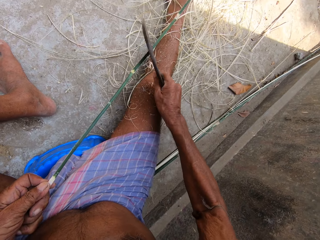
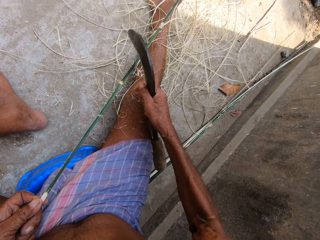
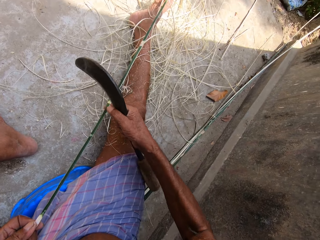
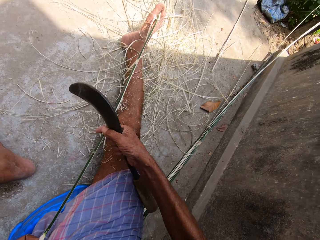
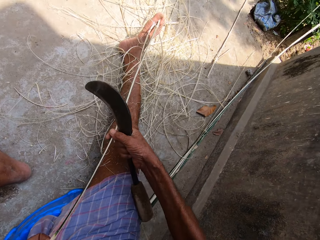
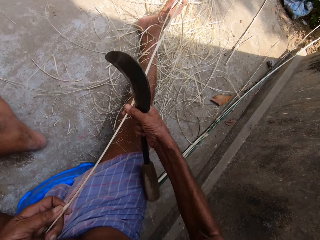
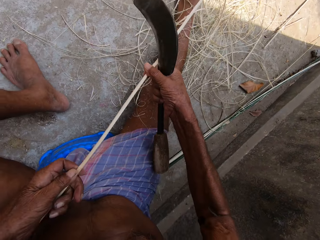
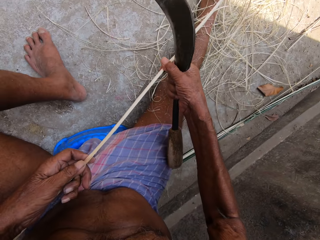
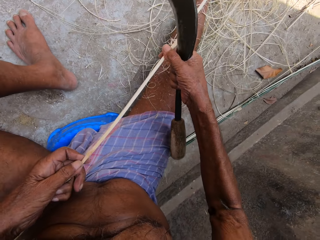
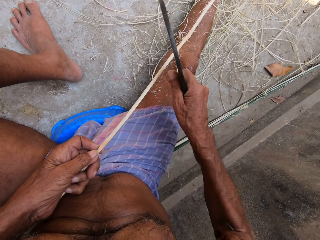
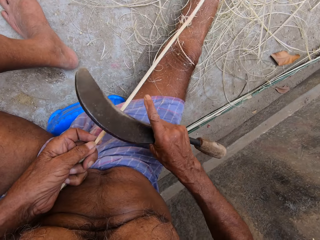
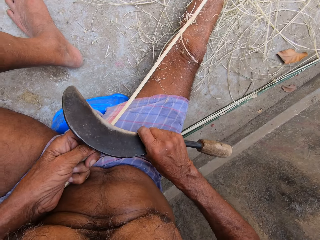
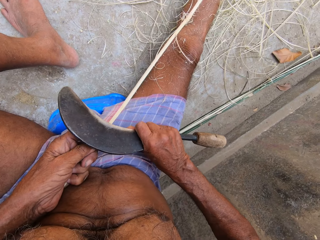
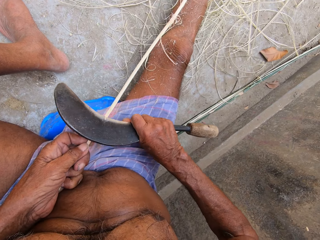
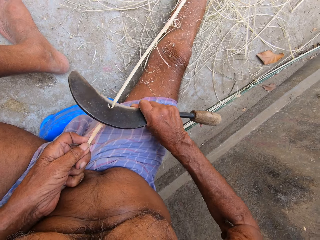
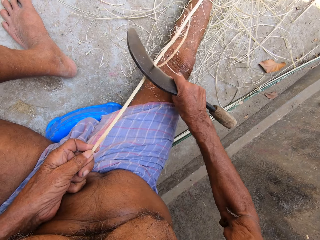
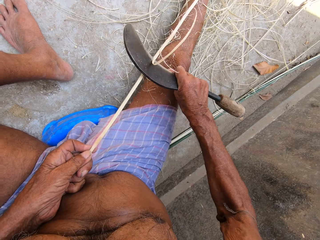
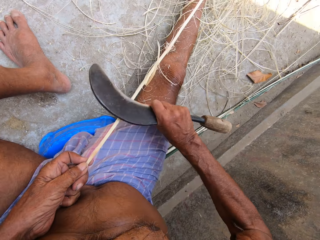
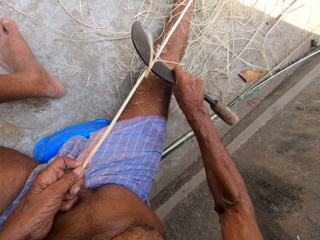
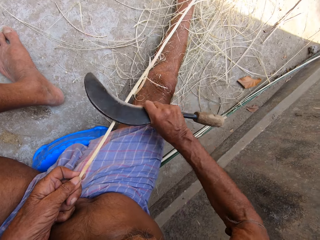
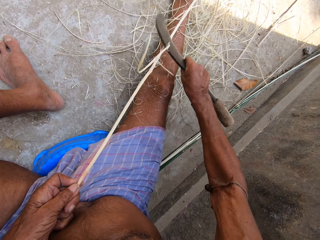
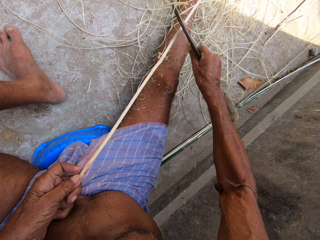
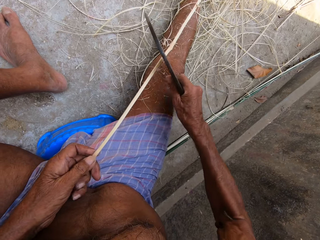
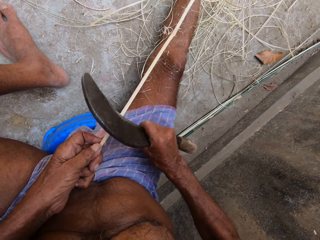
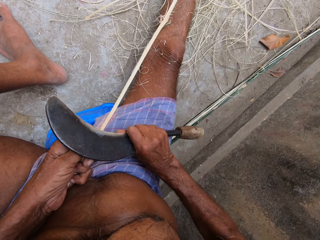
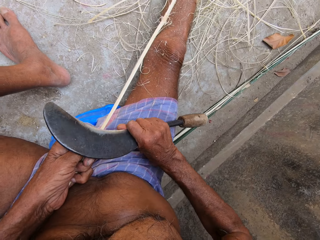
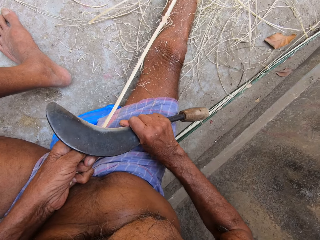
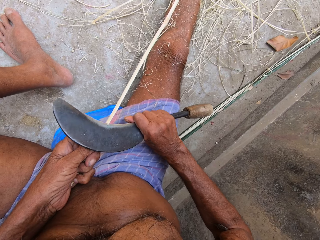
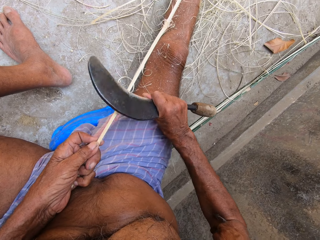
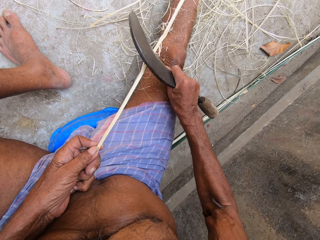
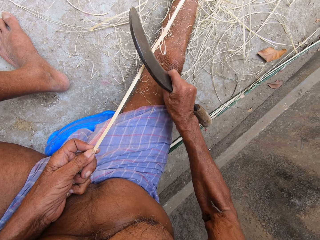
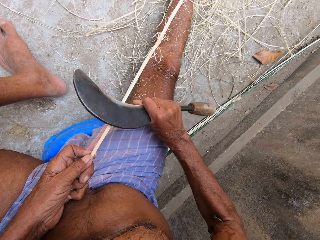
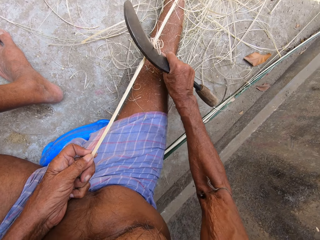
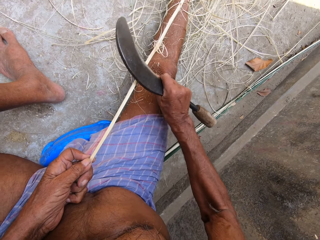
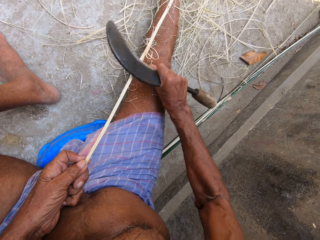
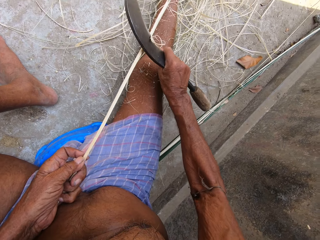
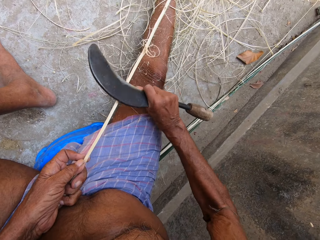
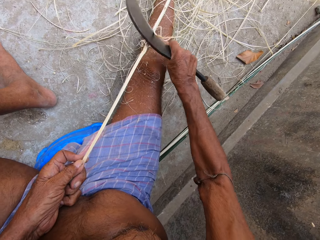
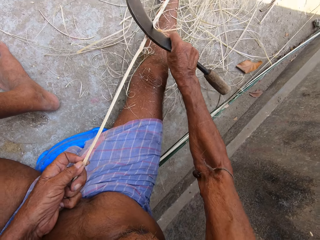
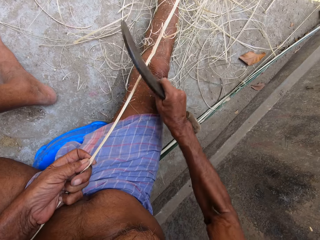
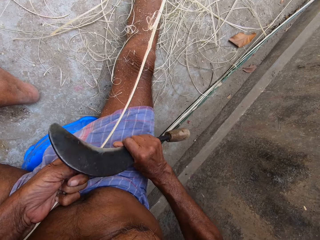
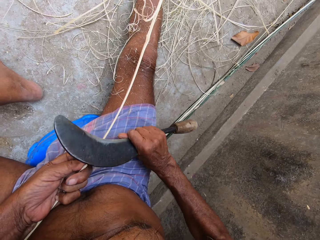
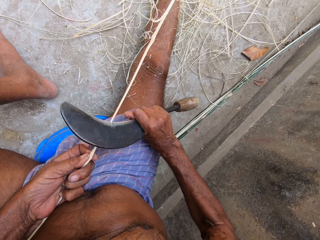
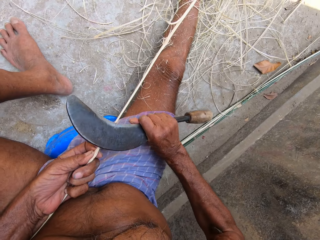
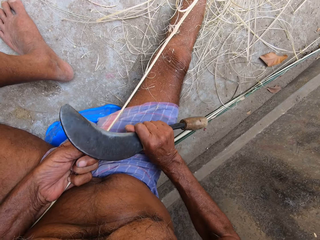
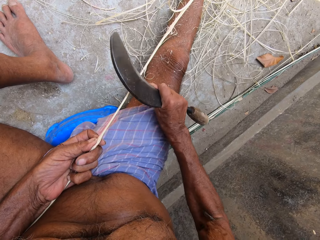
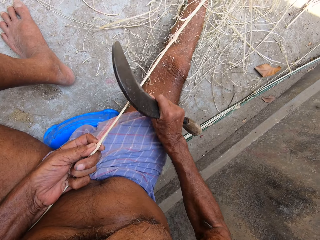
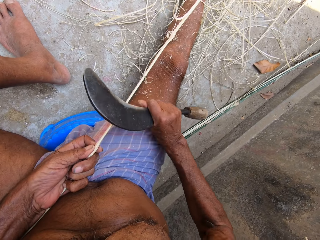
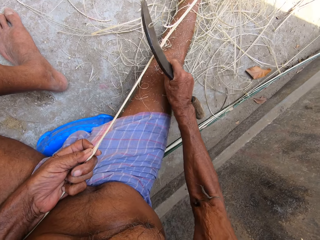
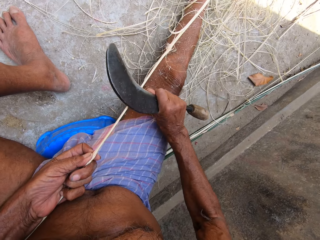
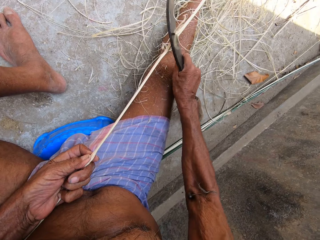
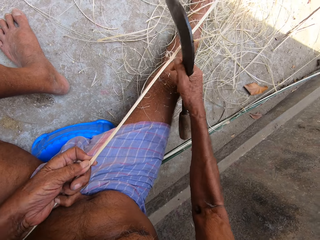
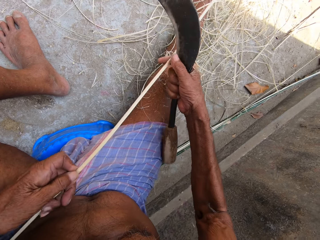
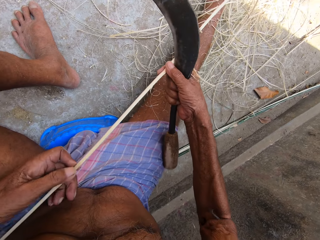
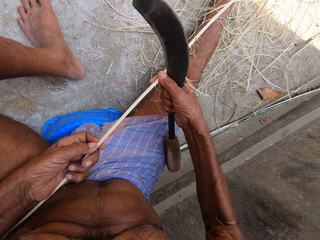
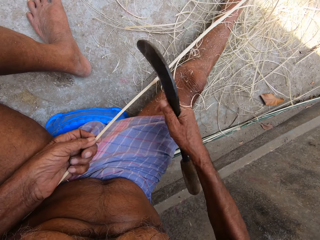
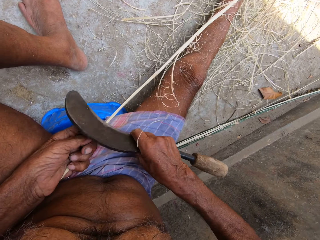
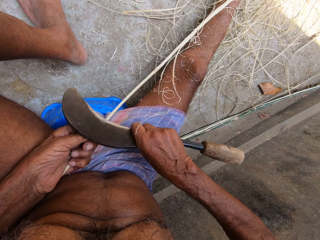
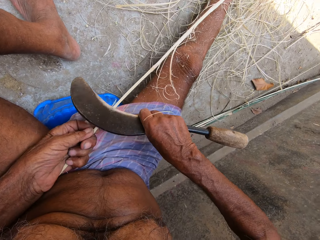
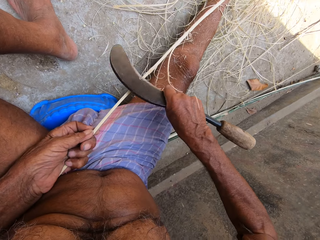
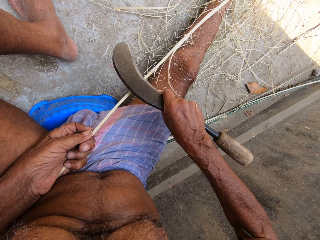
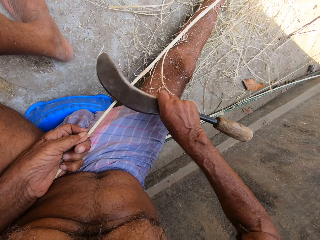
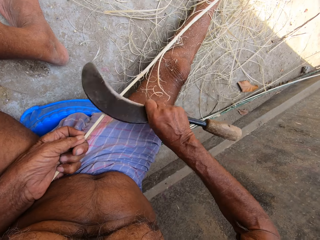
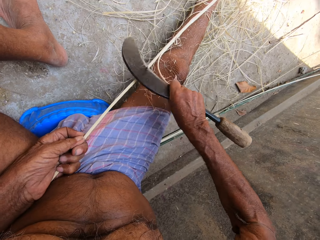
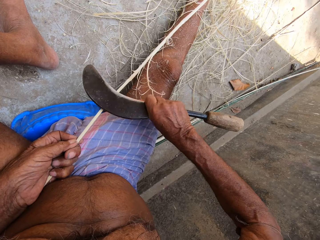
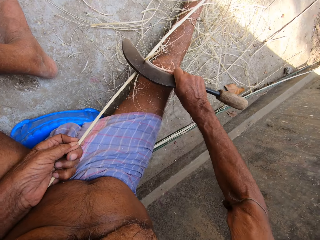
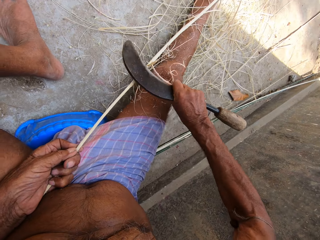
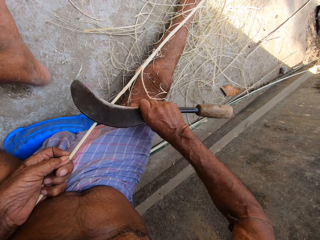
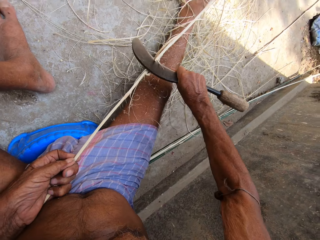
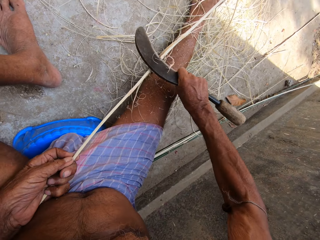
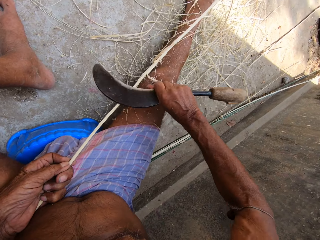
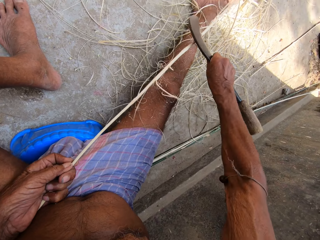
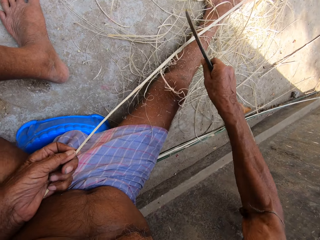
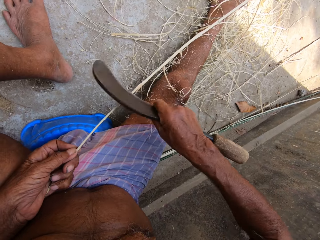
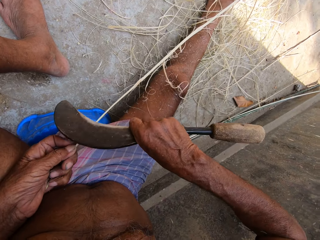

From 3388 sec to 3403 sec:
The camera wearer adjusts the stick in his hands. He twists the stick. He scrapes raffia from the stick in his left hand with the sickle in his right hand. He adjusts the stick in his hands. He scrapes raffia from the stick in his left hand with the sickle in his right hand.

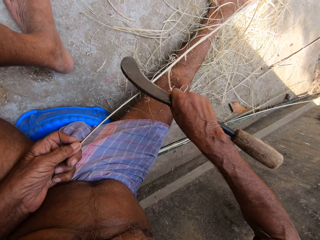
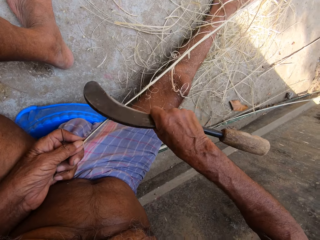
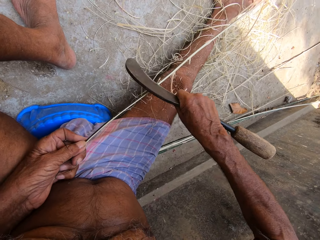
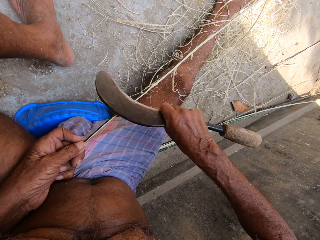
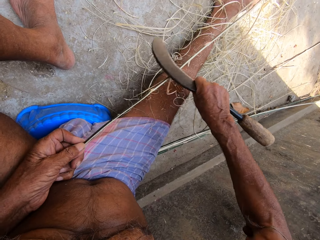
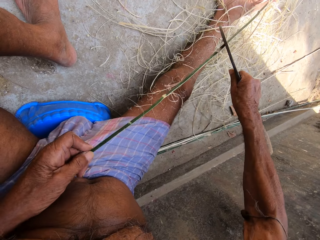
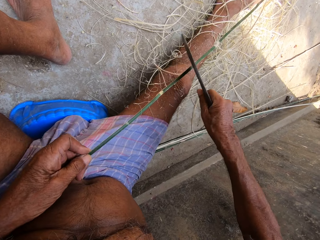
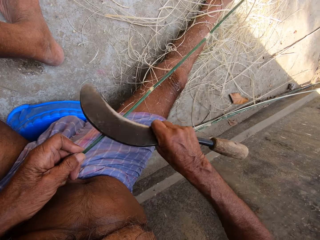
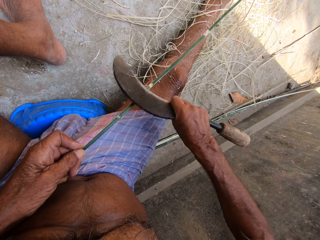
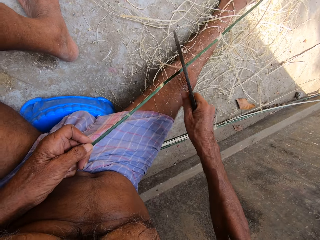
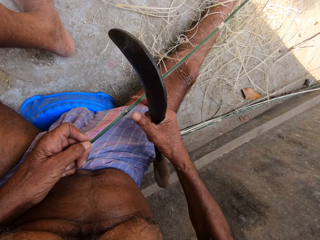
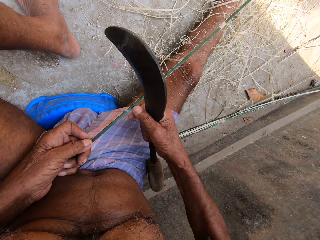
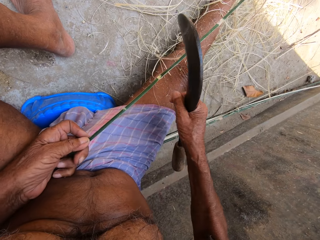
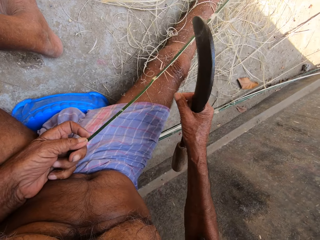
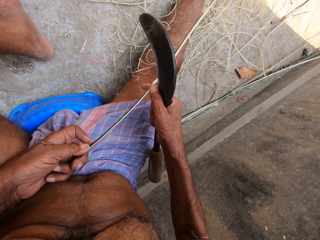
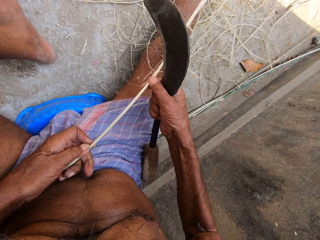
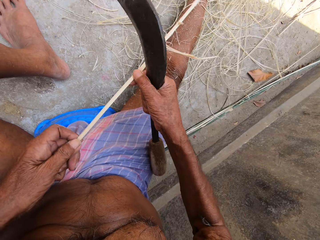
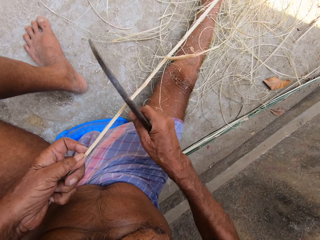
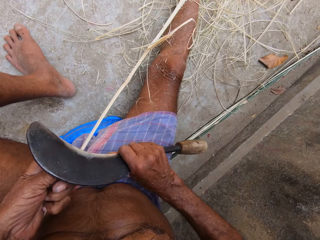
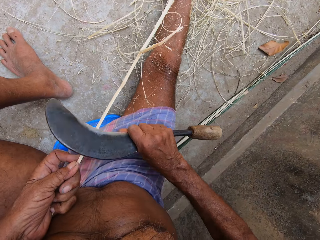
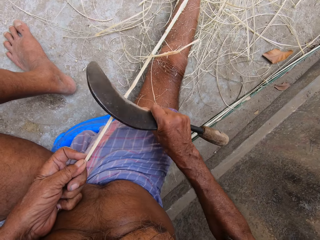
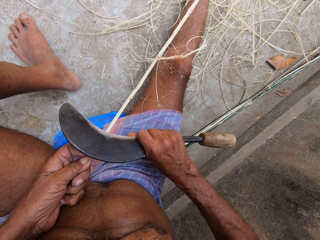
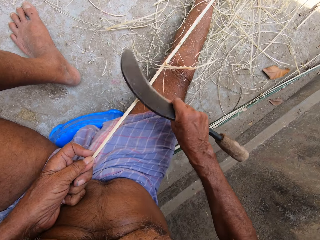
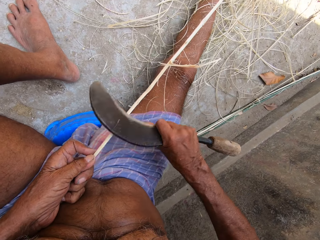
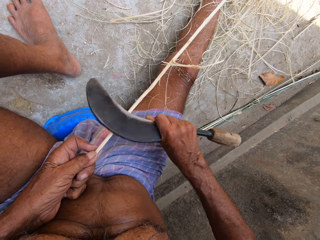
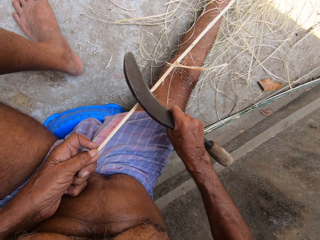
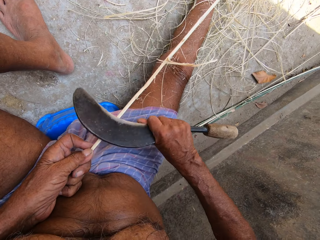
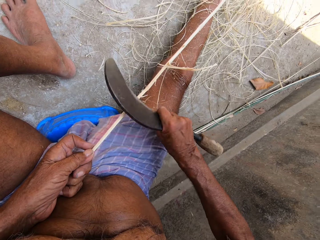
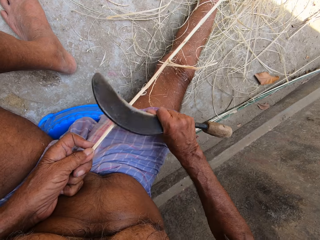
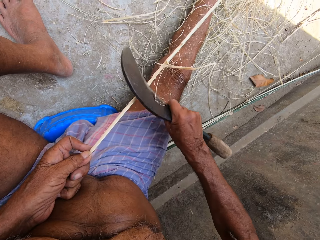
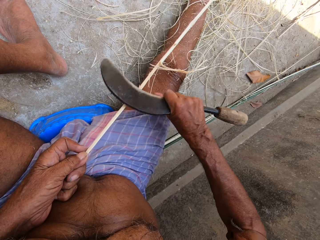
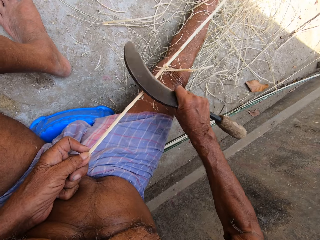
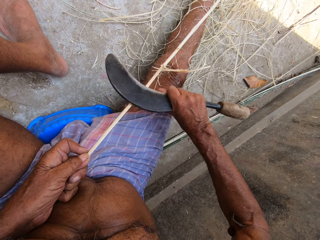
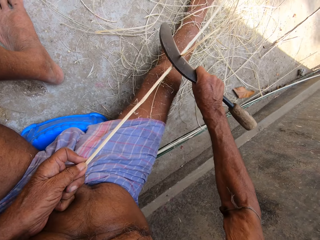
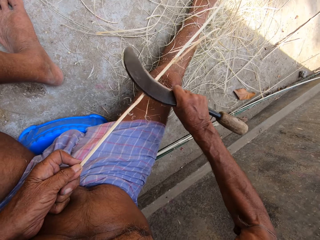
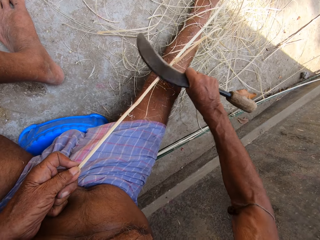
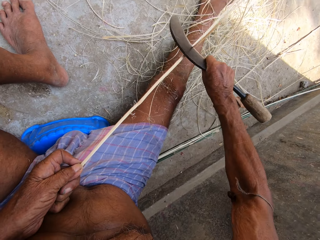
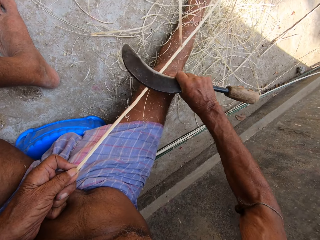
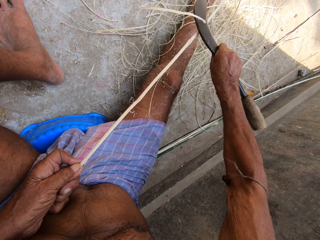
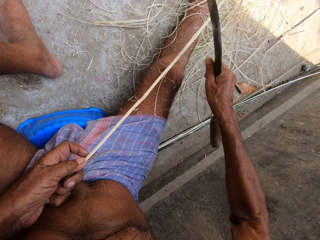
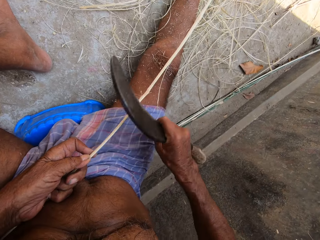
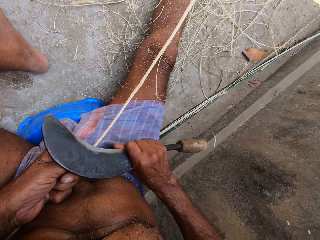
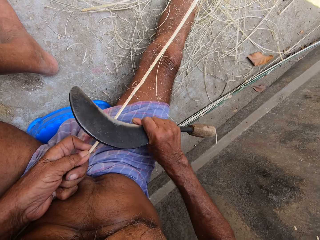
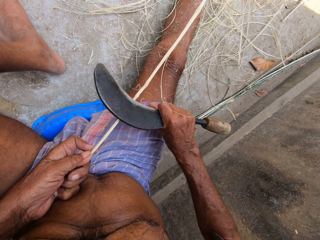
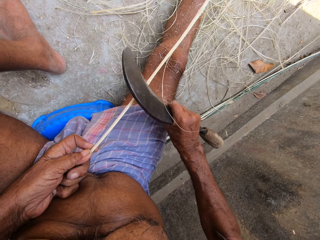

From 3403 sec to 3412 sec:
The camera wearer pulls a stick cover with the hand. He adjusts the stick in his hands. He scrapes raffia from the stick in his left hand with the sickle in his right hand.
